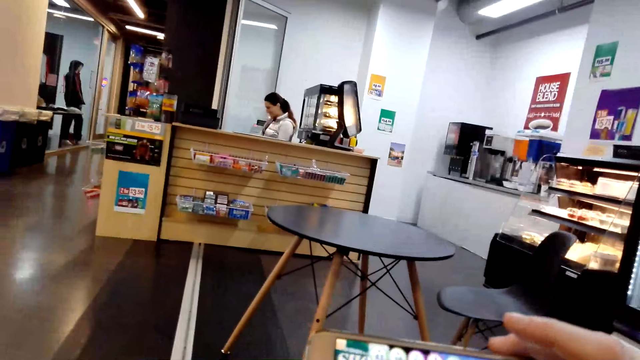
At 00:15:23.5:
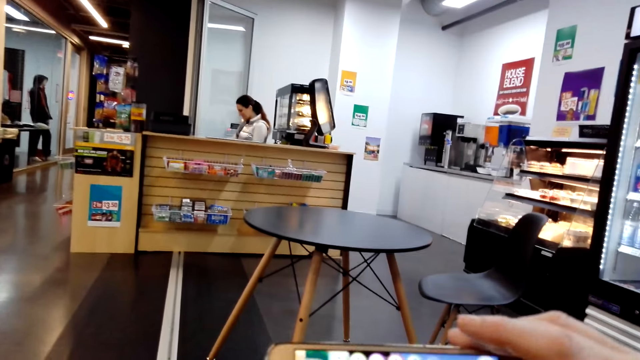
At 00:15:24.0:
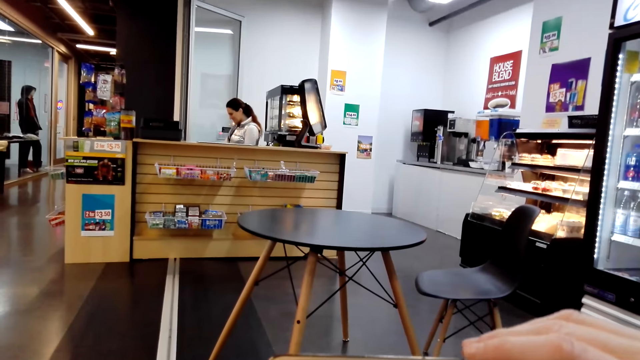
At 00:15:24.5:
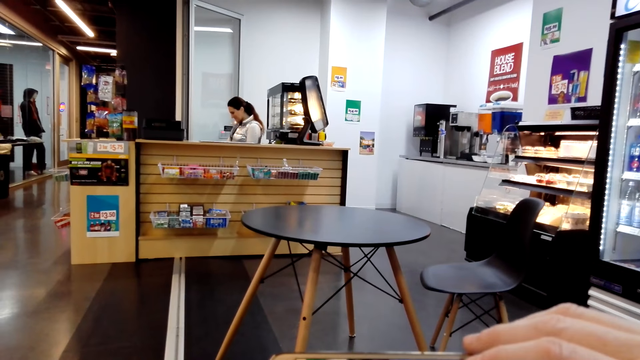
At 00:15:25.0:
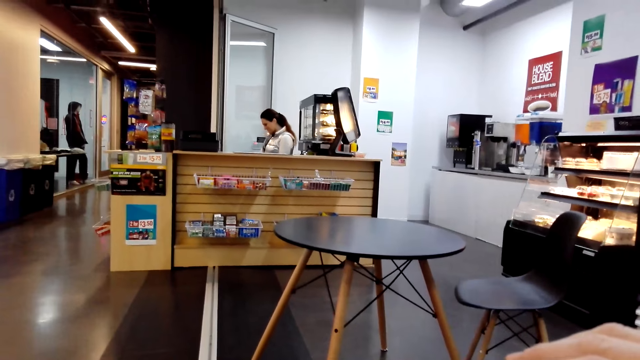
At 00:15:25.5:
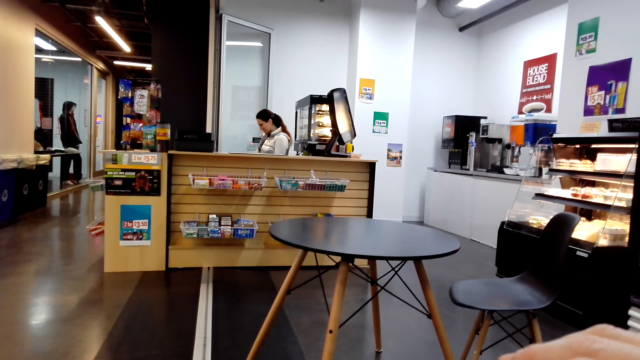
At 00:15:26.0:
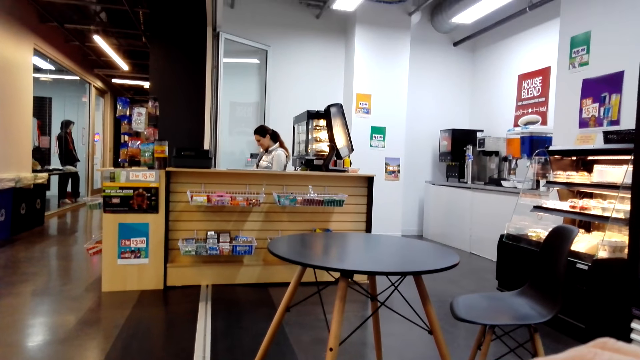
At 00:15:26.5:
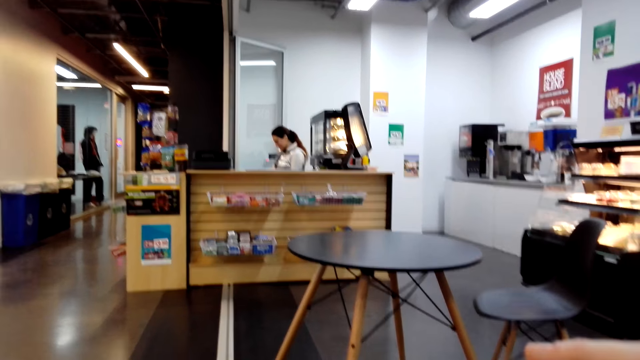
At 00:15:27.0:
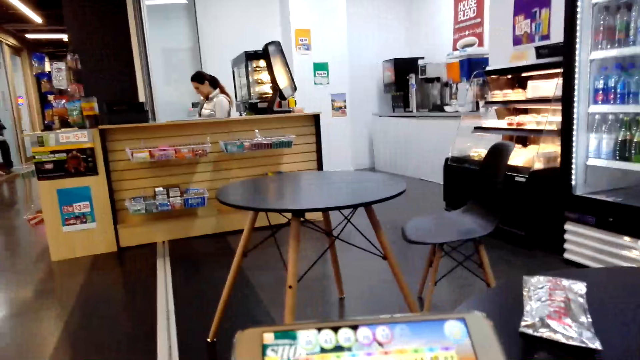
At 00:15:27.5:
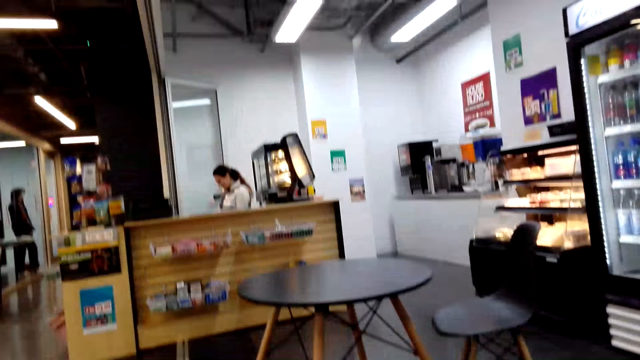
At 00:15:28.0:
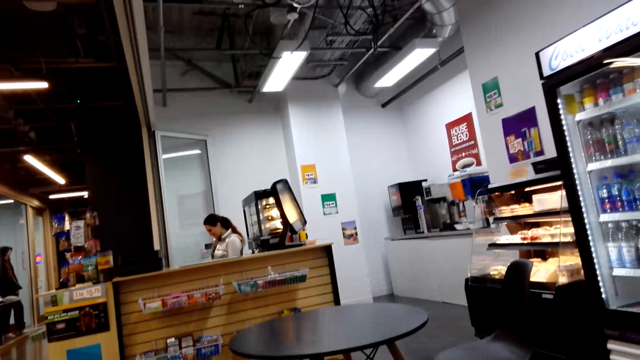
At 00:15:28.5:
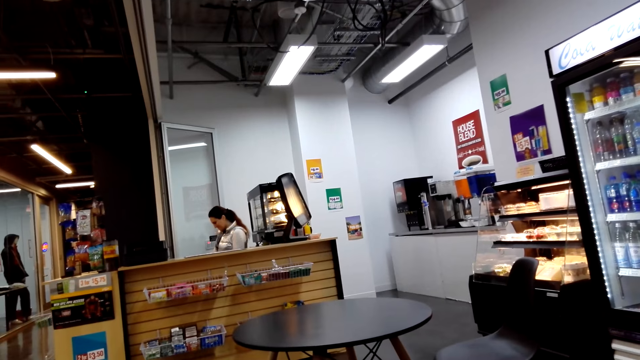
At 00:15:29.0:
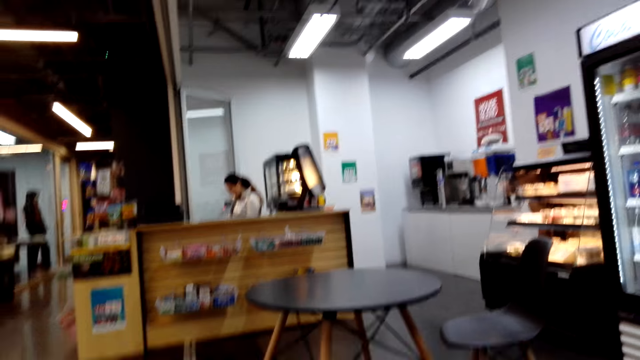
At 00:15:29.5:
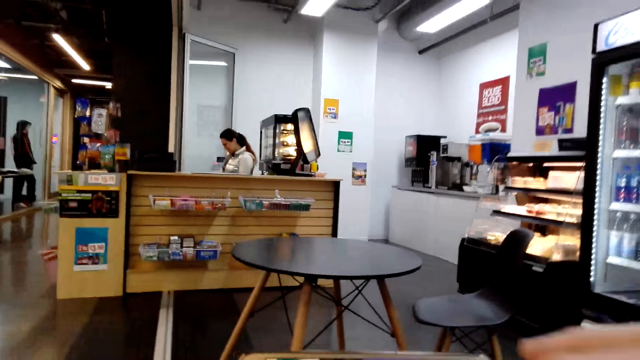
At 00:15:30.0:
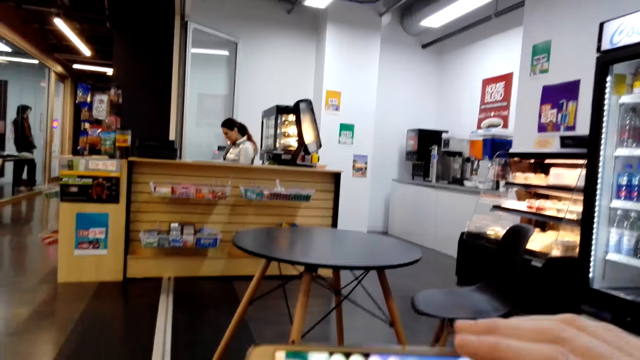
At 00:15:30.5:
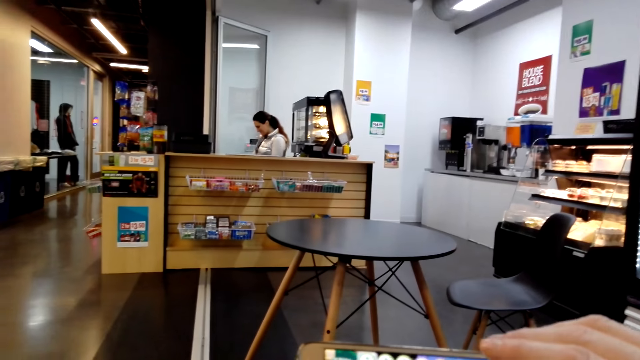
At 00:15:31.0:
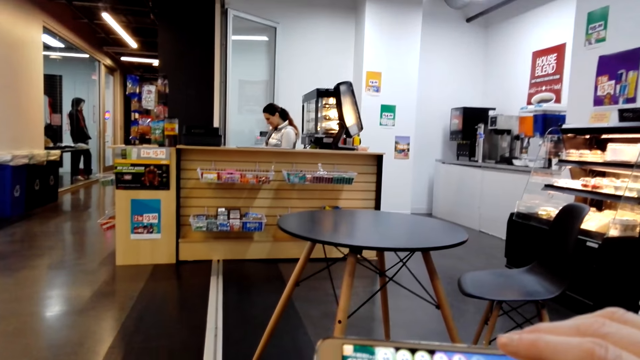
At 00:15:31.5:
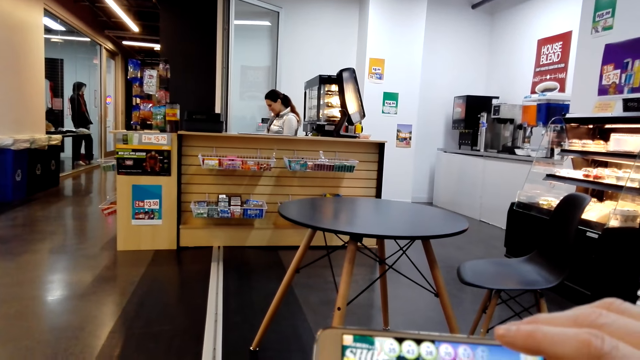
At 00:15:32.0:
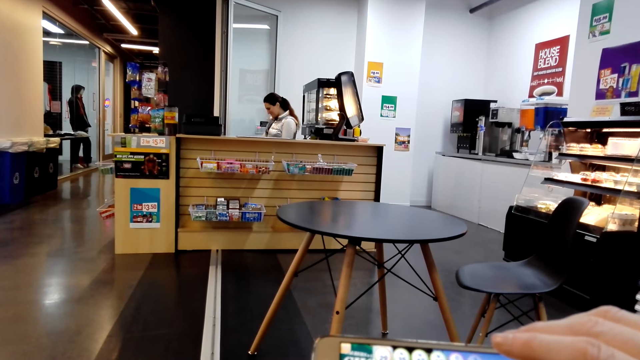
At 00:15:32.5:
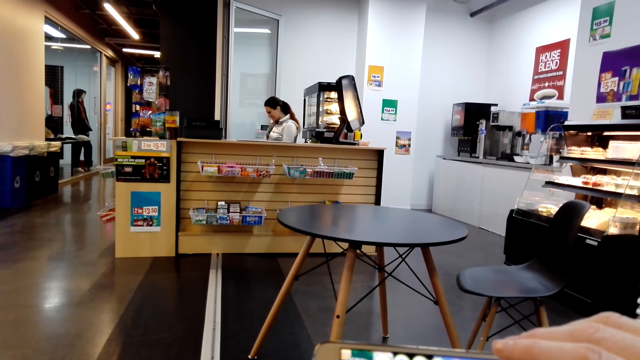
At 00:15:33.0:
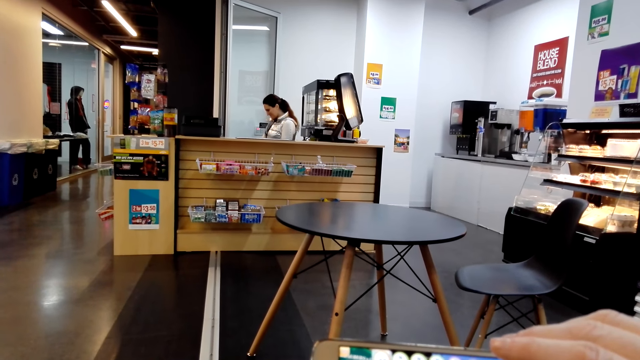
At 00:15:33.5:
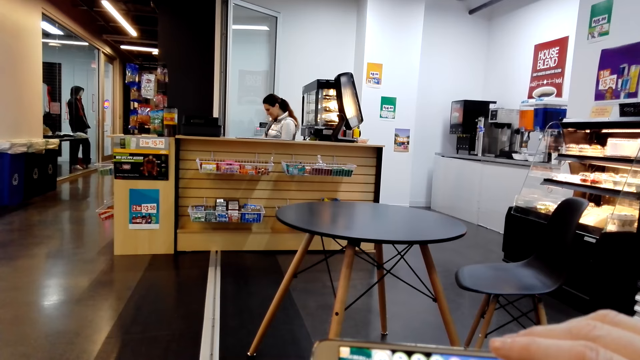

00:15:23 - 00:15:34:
The camera wearer operates the phone. They speak to a person.

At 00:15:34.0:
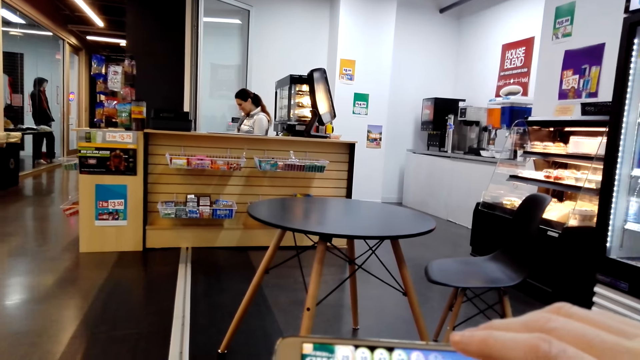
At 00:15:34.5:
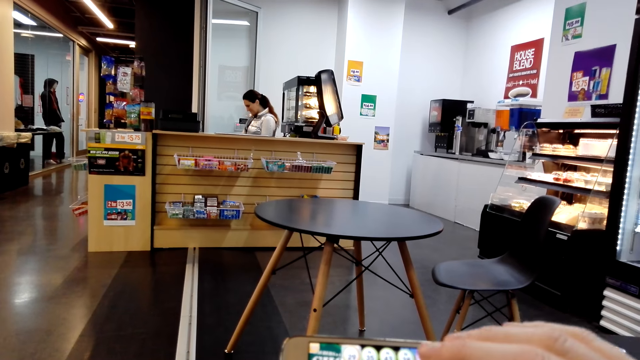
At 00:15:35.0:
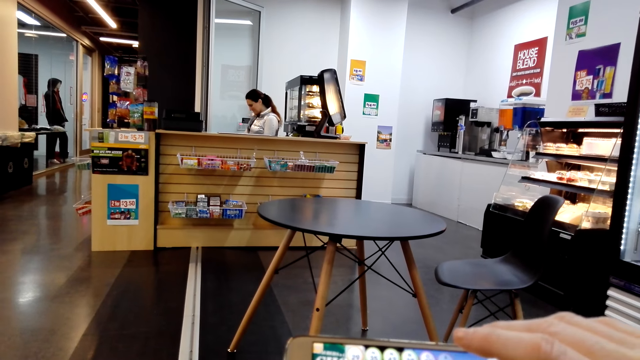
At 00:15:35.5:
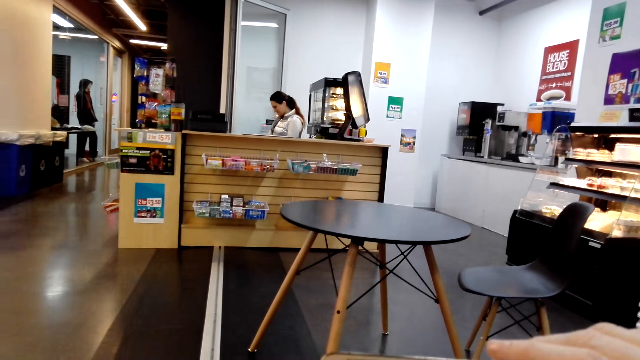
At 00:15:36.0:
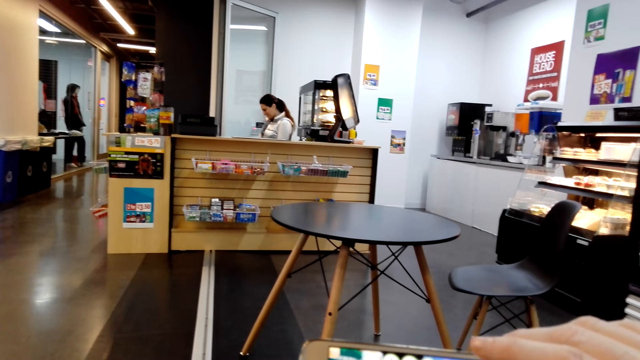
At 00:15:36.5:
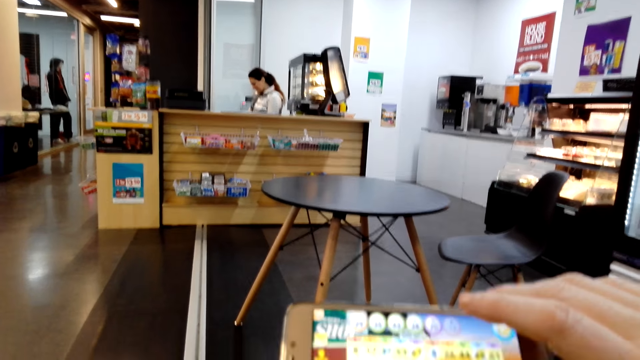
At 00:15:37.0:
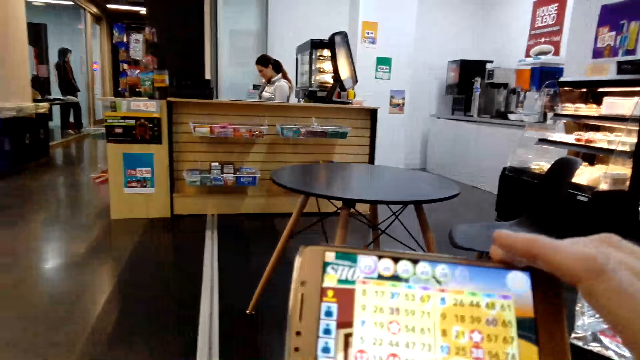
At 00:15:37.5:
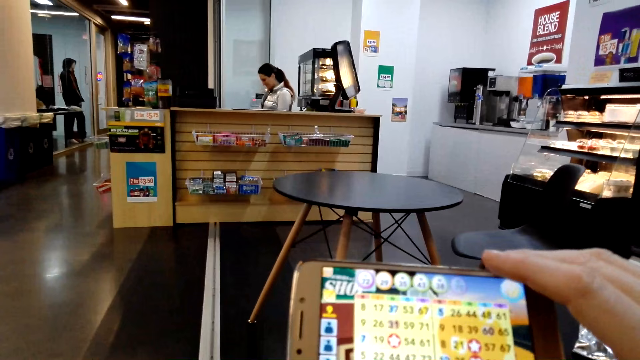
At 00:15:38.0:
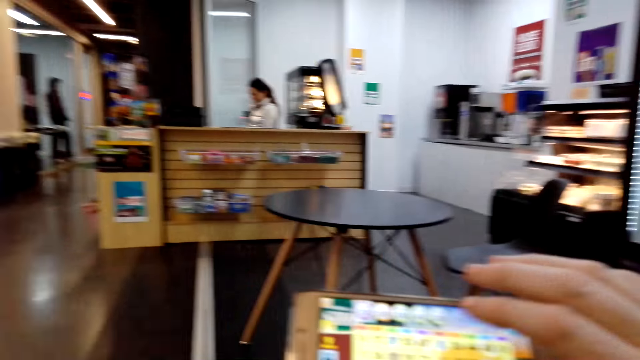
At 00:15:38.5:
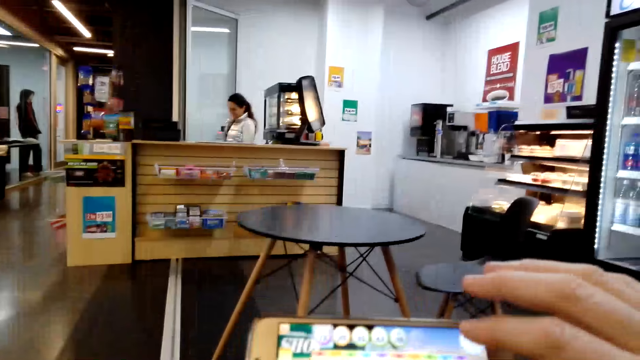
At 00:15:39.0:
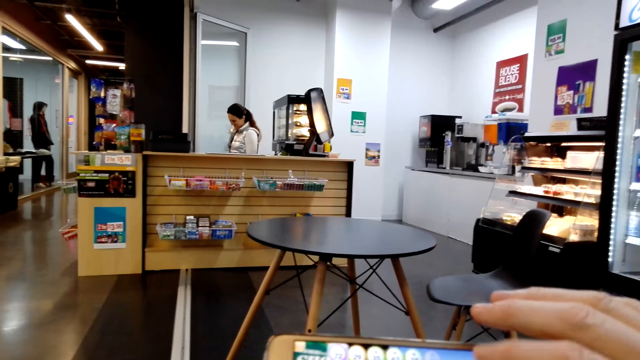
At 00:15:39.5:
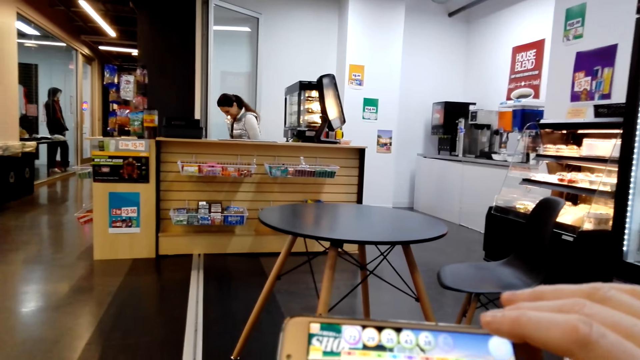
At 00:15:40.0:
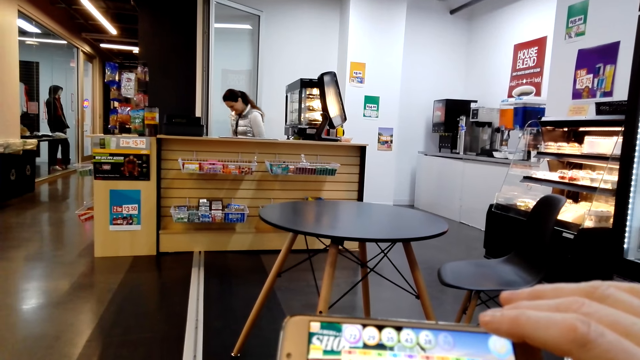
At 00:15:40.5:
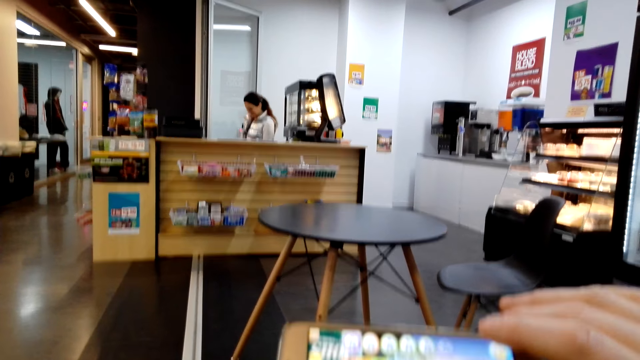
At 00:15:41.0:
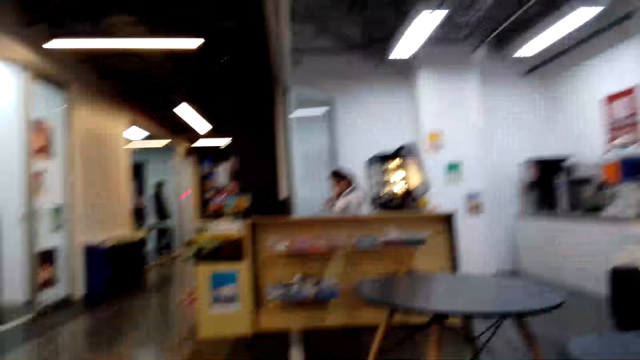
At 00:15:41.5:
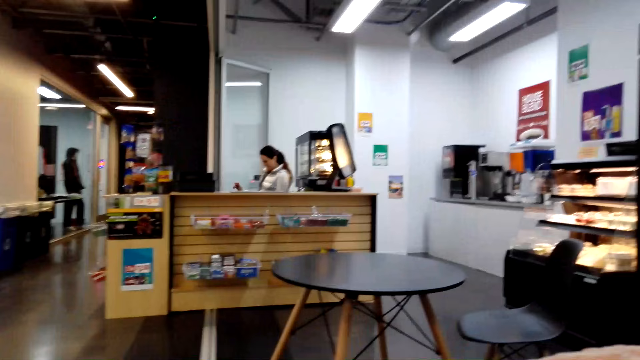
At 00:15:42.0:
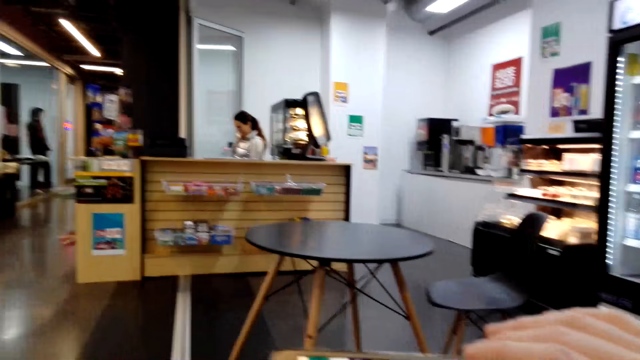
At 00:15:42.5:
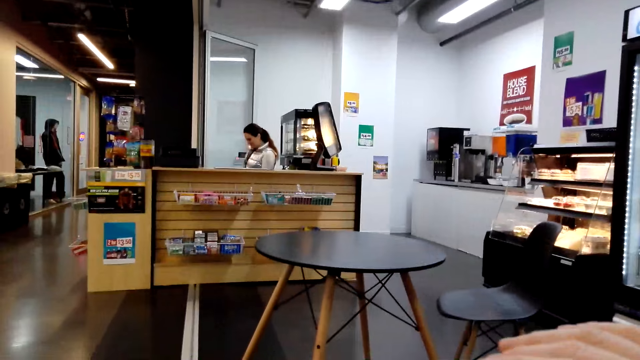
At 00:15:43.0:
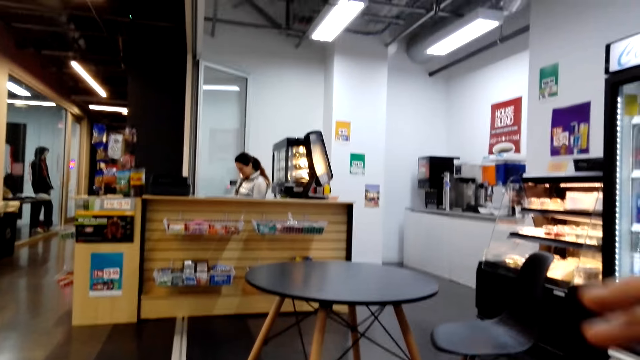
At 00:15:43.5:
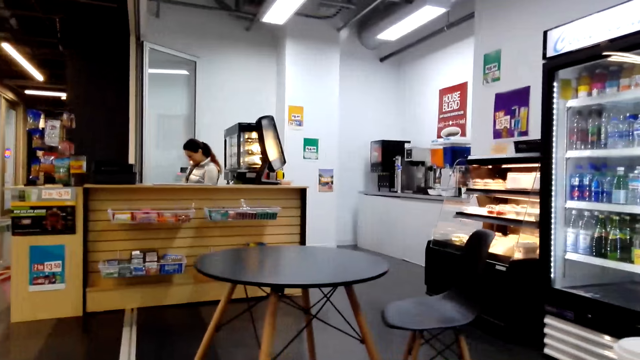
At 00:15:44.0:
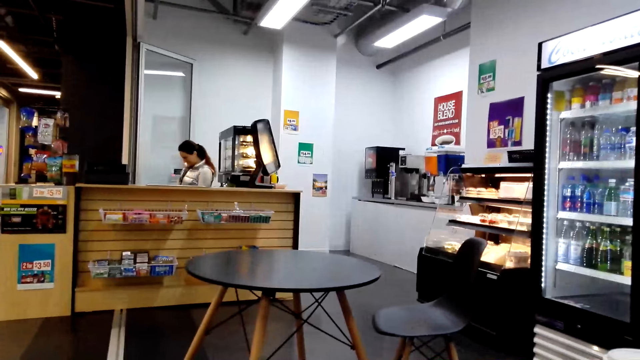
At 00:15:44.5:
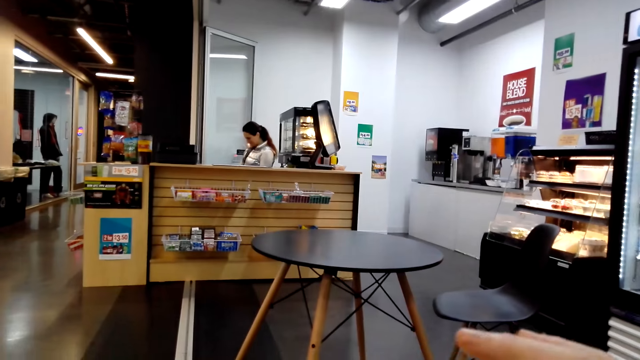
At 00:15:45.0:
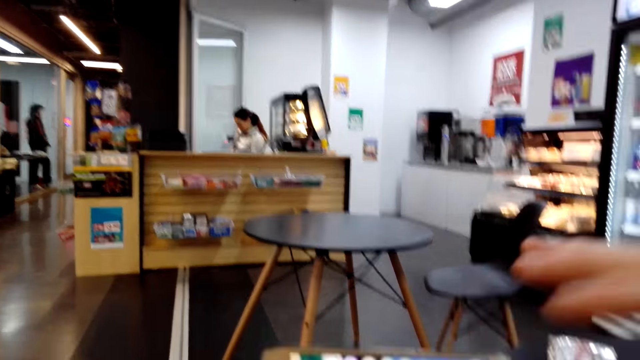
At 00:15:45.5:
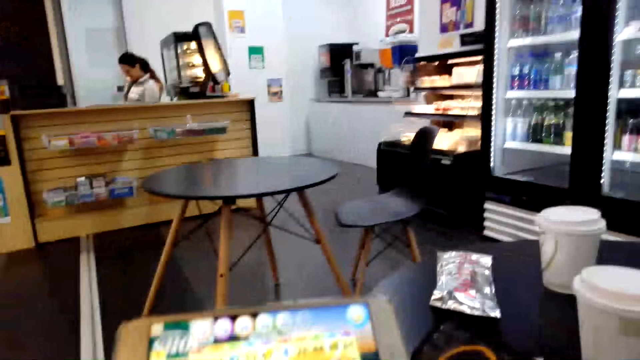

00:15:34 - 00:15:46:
The camera wearer holds a phone.
